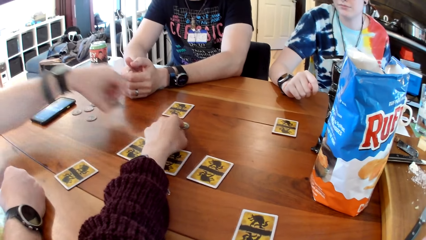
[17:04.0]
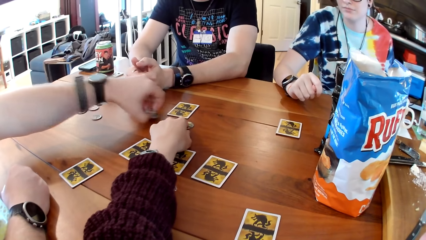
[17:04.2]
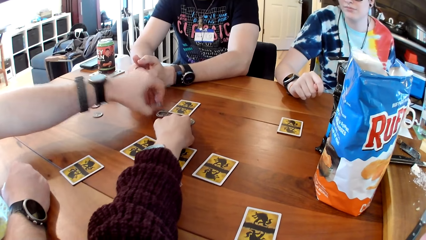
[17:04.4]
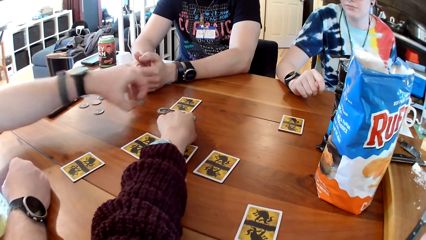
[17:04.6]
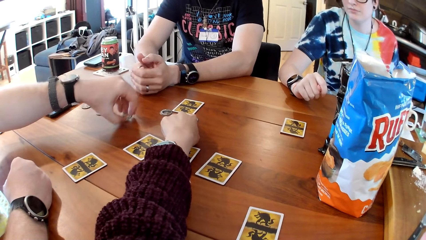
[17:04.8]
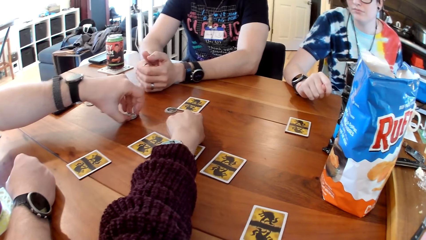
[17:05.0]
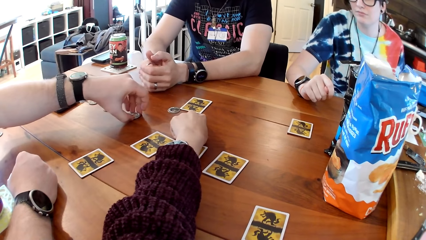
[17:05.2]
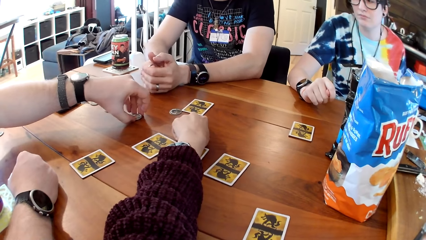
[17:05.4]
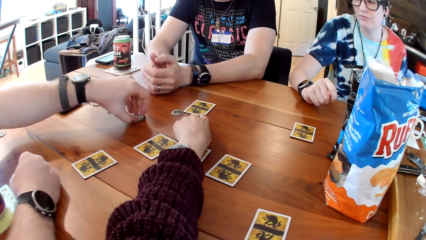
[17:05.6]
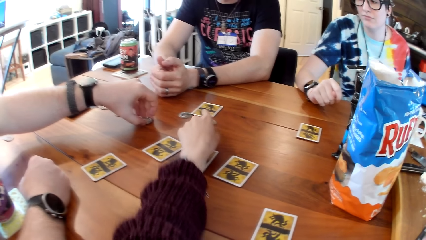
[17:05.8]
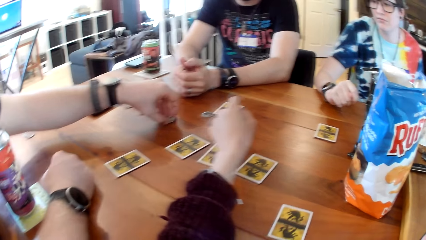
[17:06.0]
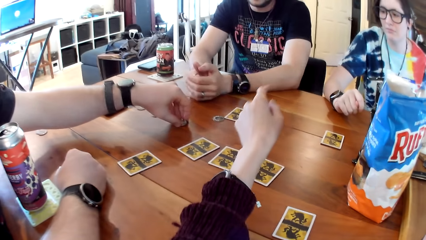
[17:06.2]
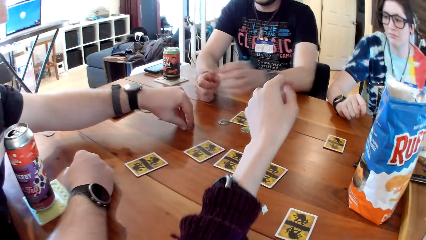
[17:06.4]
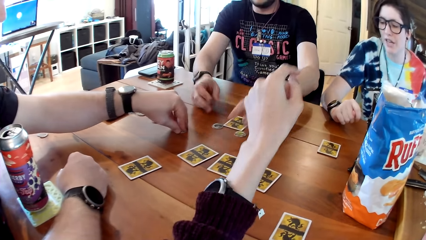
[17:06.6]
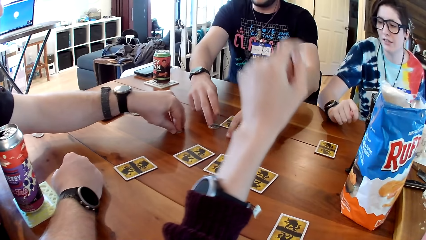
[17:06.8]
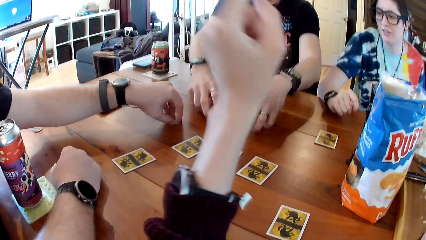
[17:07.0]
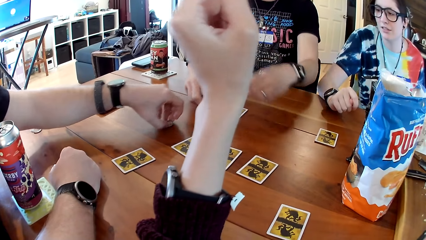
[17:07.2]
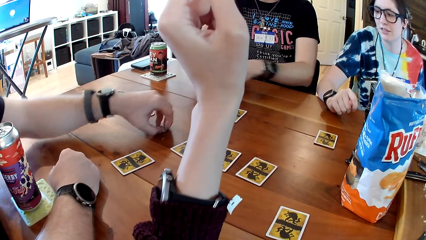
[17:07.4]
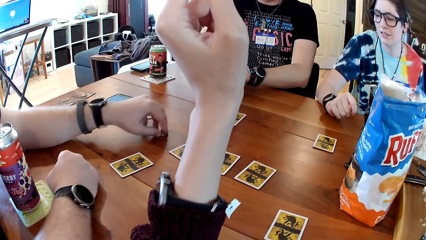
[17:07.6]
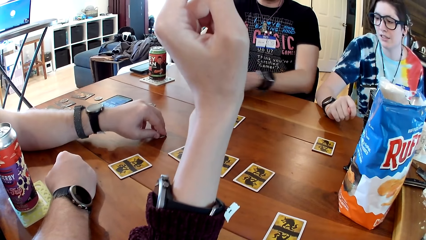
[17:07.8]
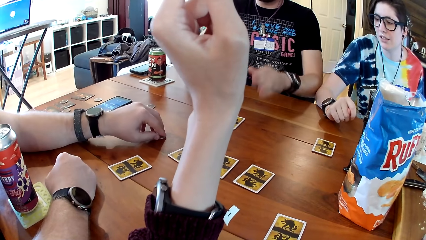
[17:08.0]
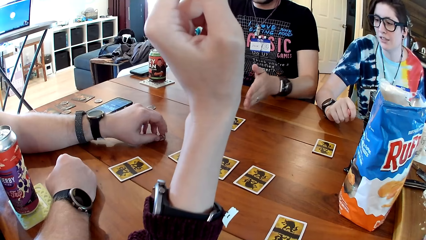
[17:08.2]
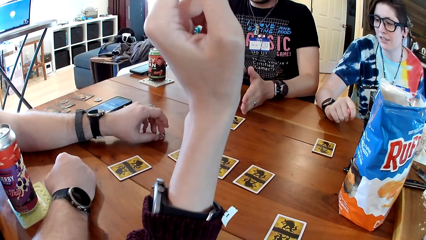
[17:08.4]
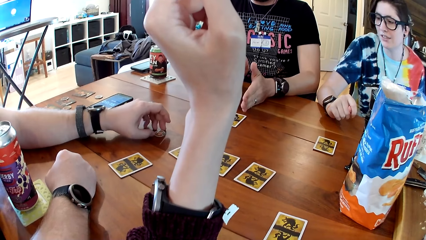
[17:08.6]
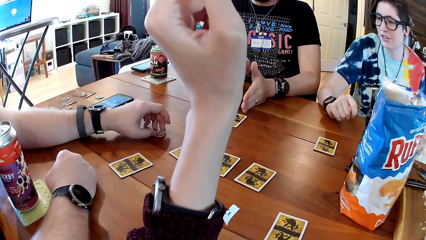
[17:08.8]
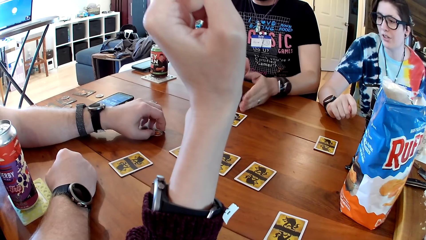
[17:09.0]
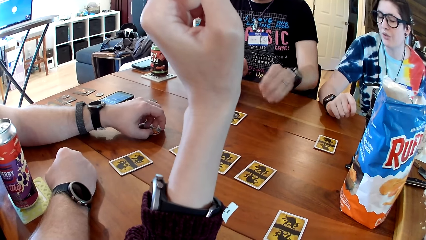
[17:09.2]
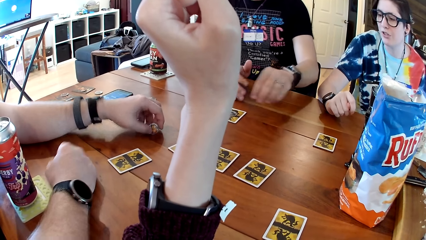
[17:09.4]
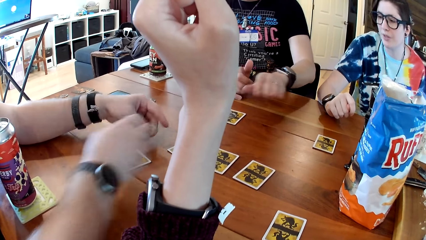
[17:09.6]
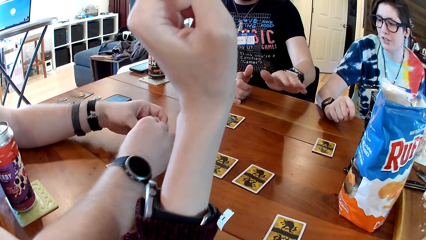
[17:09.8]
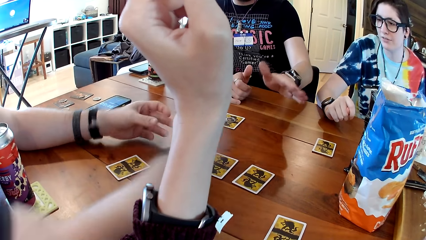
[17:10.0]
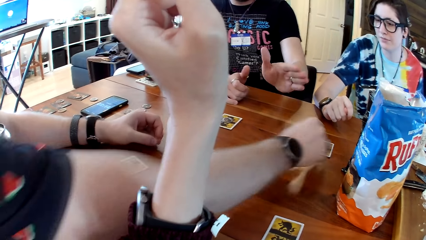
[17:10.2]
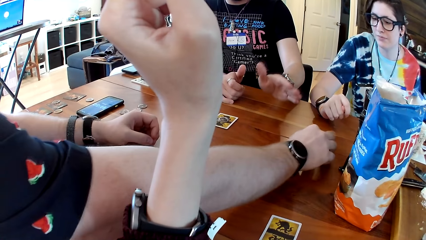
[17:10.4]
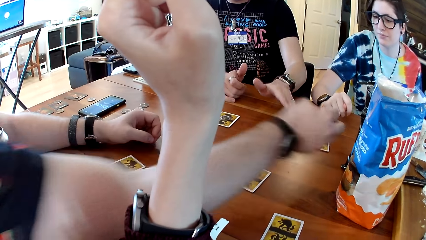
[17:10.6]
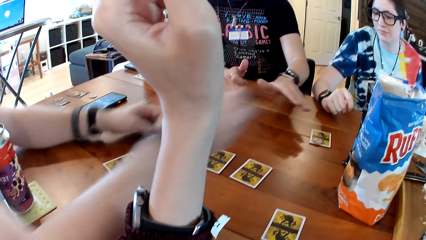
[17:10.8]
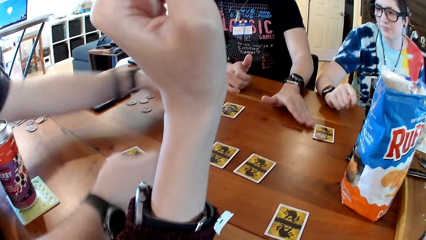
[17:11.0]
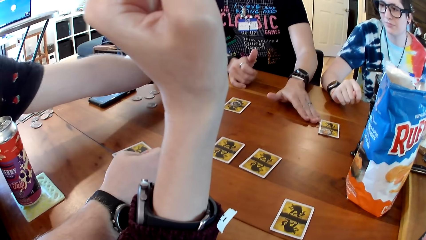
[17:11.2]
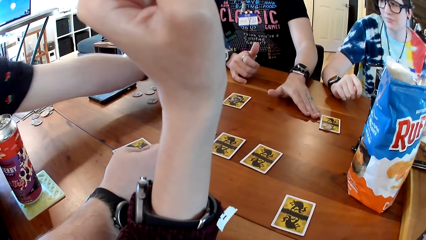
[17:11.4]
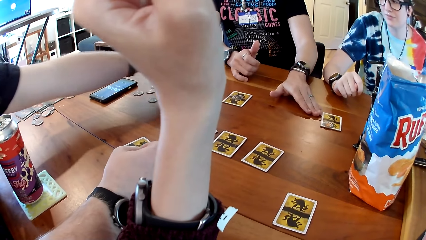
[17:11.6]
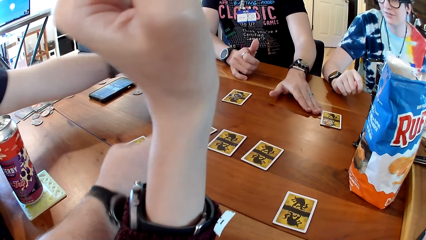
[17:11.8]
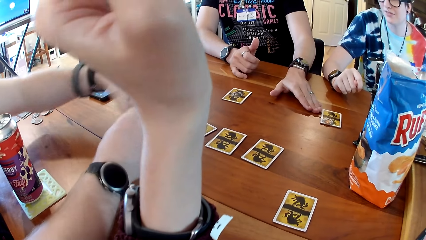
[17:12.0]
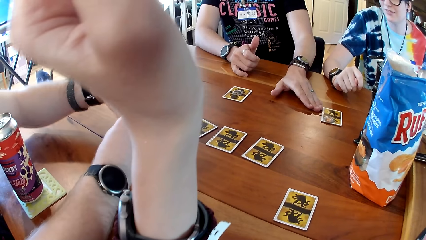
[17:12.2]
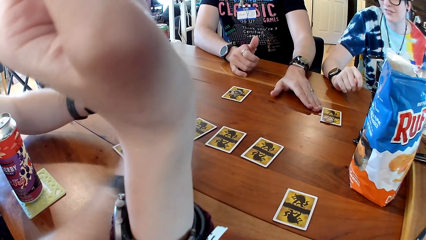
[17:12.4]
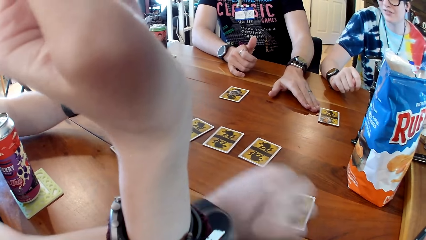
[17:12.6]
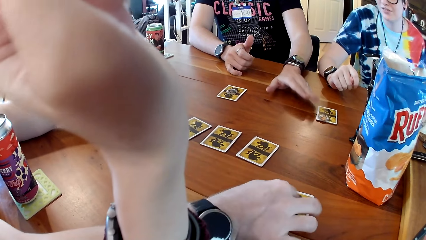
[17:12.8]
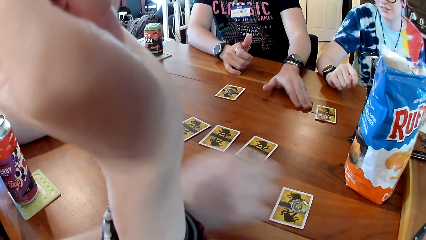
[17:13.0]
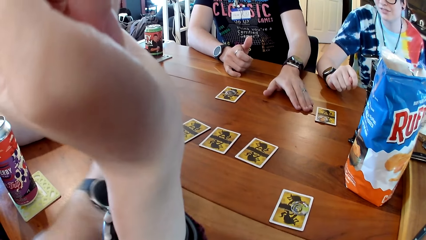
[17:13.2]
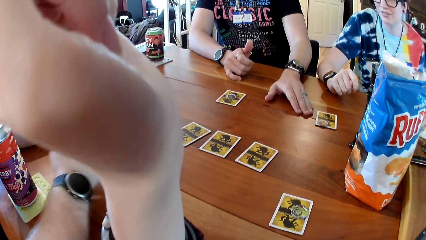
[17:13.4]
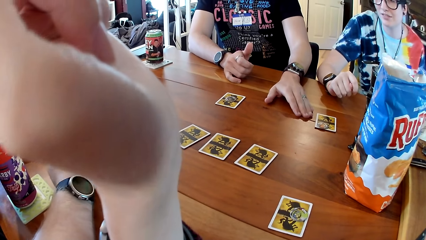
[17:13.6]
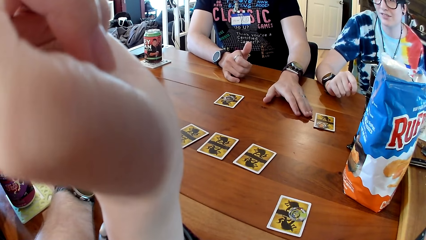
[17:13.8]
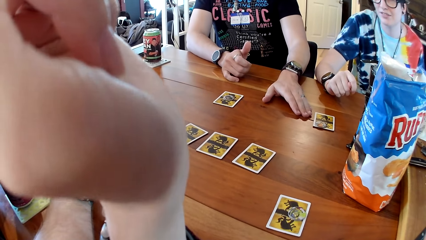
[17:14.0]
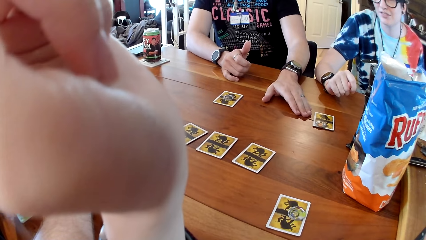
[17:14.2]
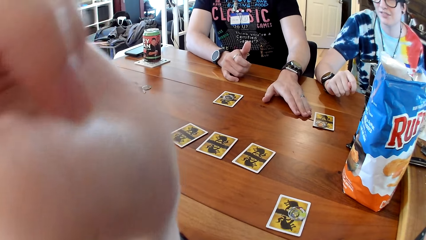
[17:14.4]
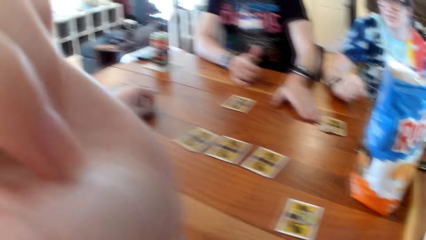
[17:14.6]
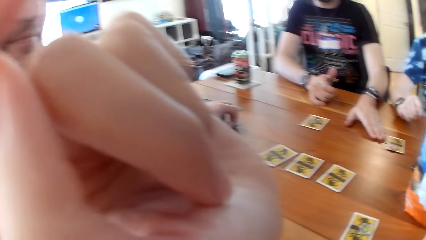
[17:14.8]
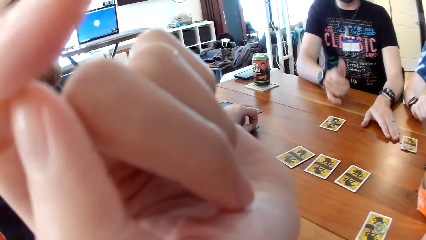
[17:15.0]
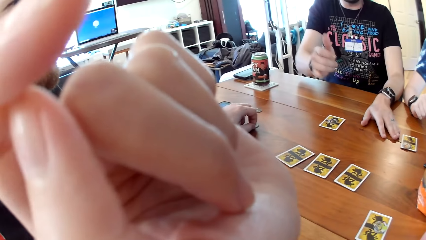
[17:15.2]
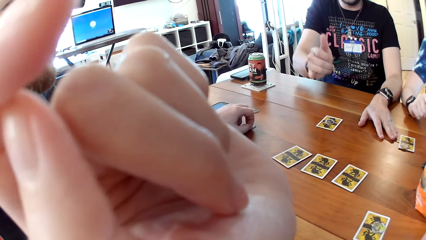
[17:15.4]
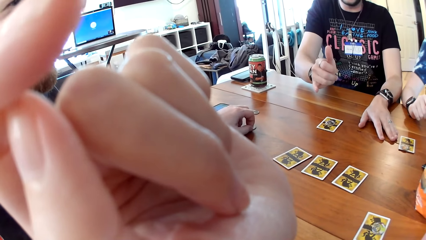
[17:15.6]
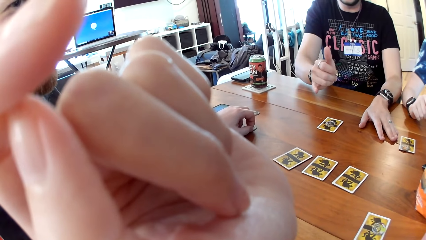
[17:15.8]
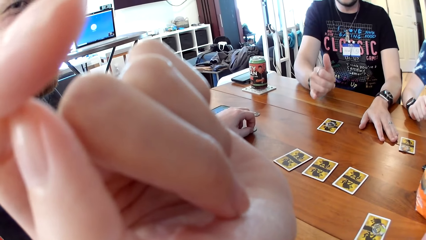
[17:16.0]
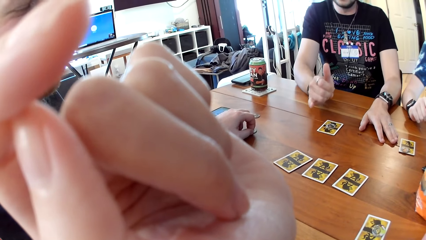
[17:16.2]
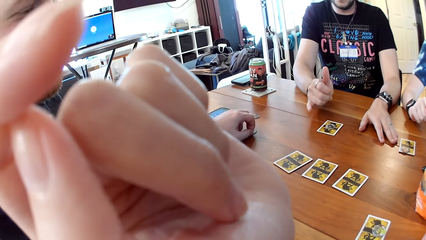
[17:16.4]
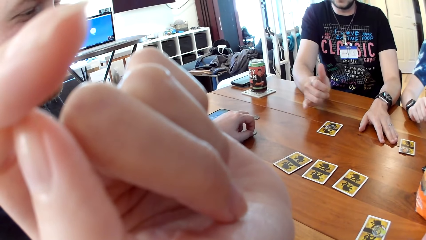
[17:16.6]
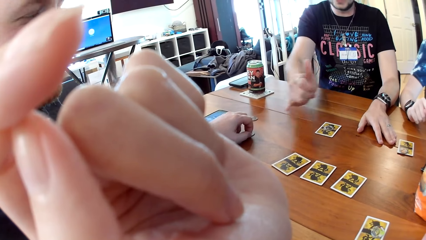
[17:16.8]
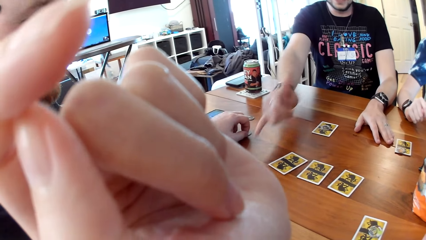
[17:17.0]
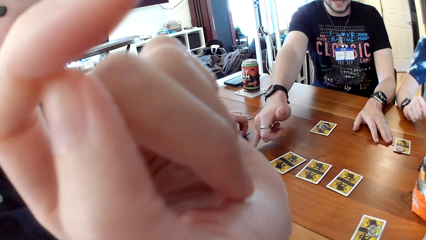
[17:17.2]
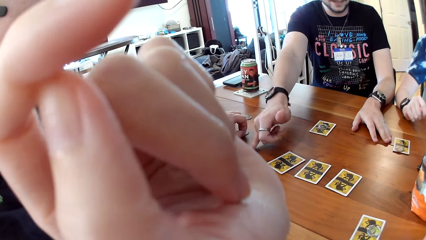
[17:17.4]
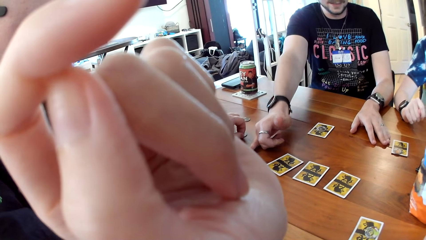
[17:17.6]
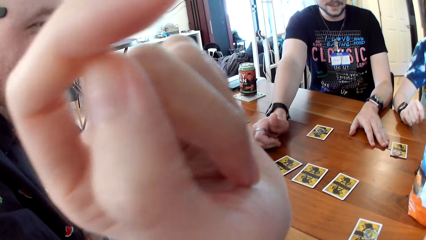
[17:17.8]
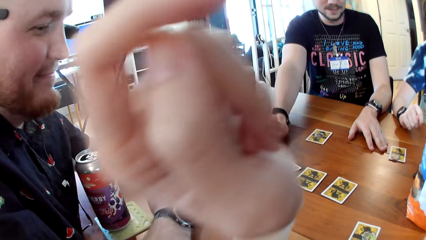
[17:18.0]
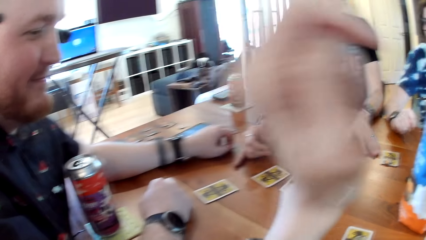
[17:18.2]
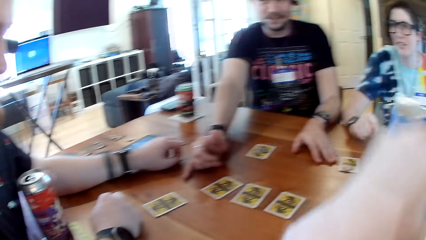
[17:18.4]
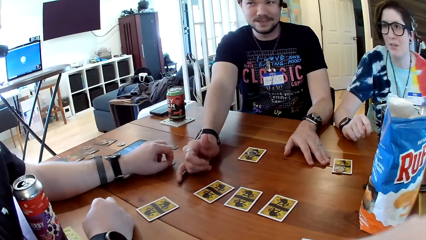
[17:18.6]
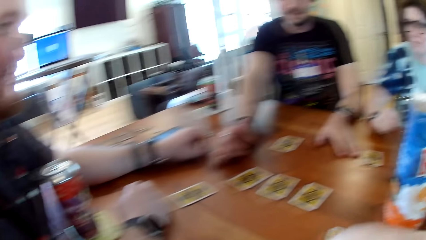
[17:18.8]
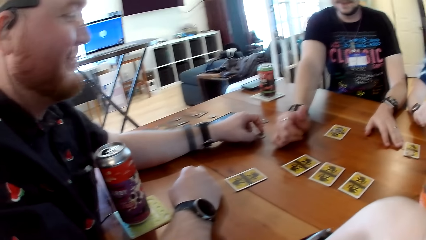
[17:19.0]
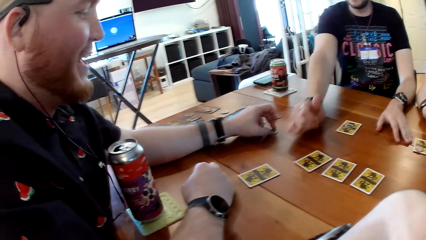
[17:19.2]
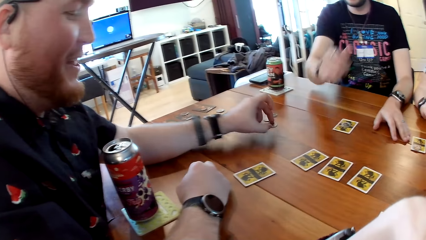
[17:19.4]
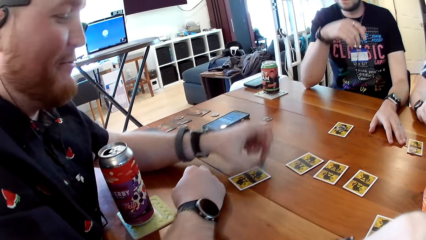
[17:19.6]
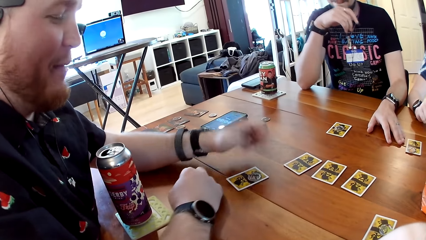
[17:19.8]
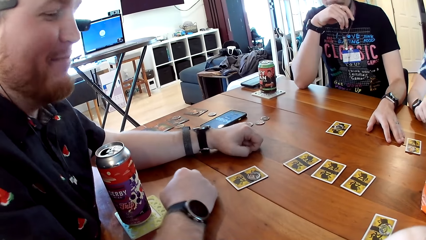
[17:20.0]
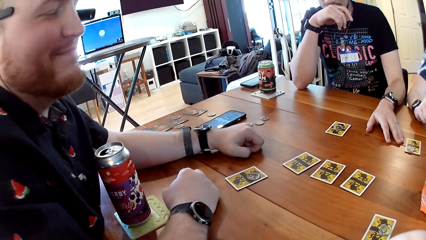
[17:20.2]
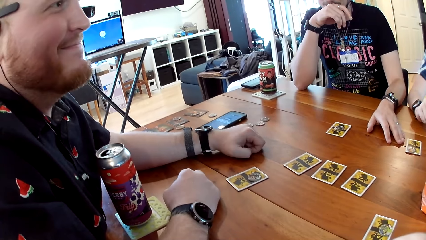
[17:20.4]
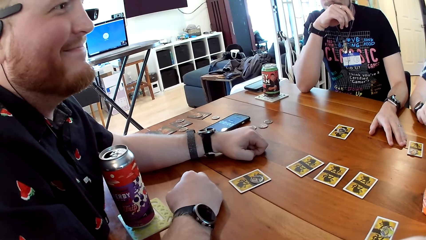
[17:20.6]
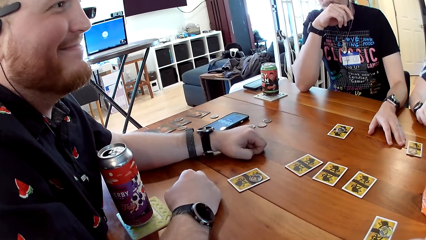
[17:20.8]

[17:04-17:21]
A man holds a token in his left hand on the table. Another man interacts with the camera wearer, the first man and a woman at the table. The other man moves tokens on the table with both hands. The camera wearer lifts a hand. The first man passes the token to his right hand and drops the token onto the table. The first man drops a token in his right hand onto the table. The first man moves a token on the table with his left hand.
